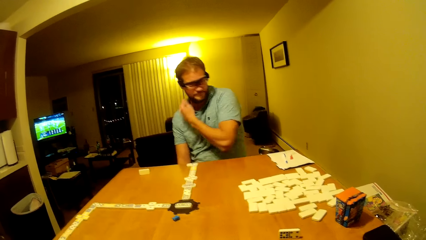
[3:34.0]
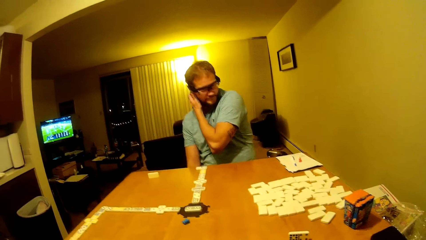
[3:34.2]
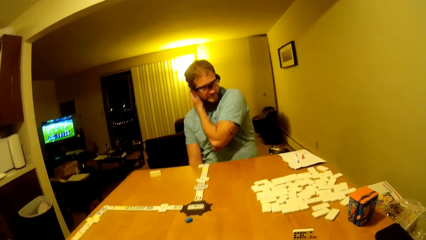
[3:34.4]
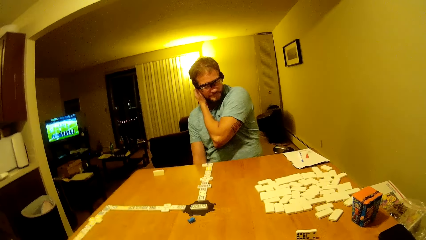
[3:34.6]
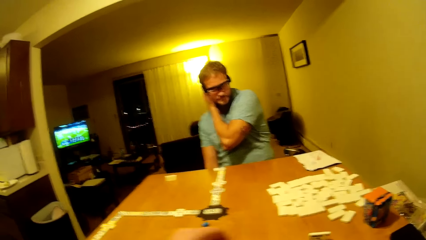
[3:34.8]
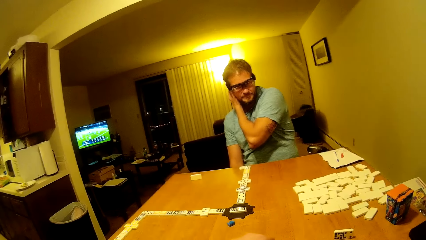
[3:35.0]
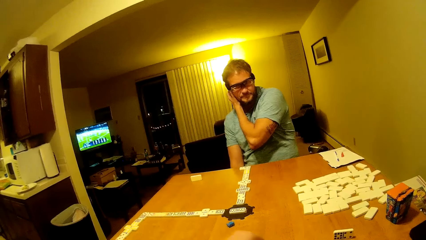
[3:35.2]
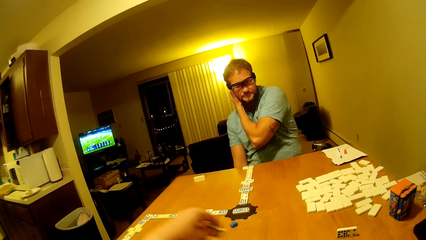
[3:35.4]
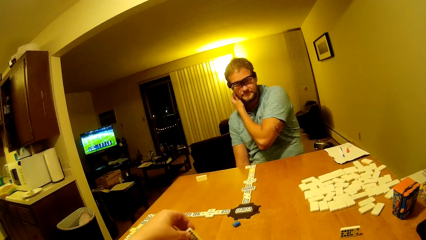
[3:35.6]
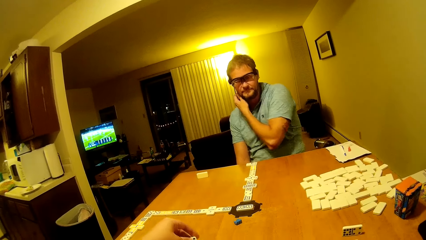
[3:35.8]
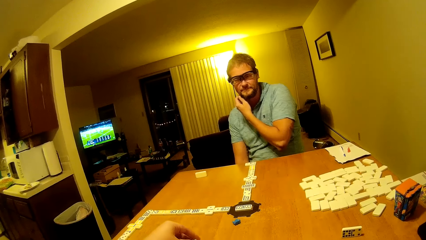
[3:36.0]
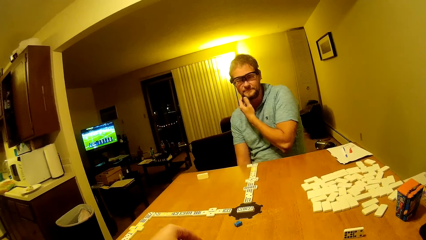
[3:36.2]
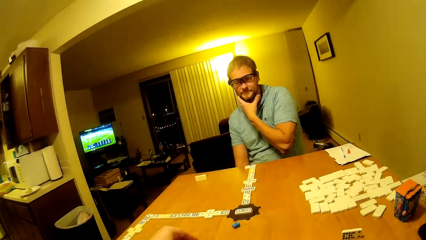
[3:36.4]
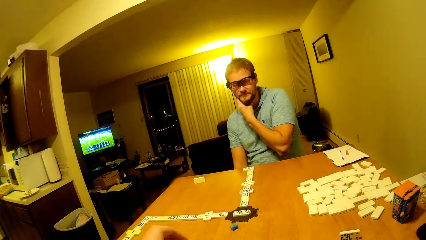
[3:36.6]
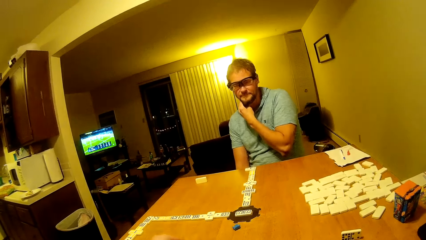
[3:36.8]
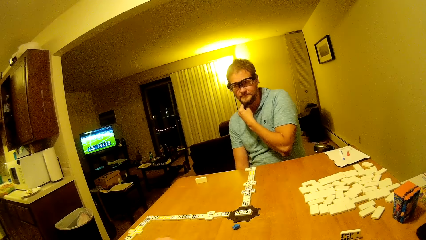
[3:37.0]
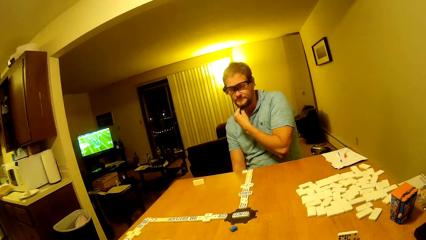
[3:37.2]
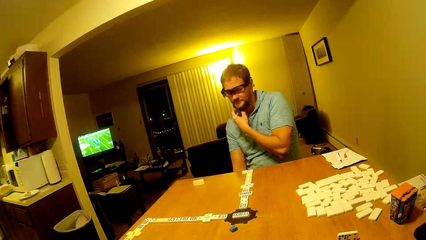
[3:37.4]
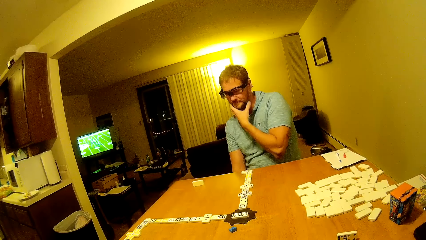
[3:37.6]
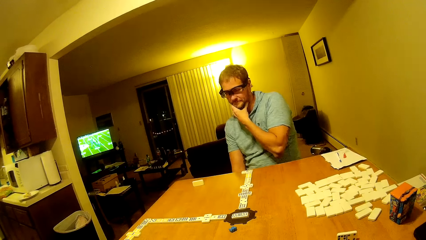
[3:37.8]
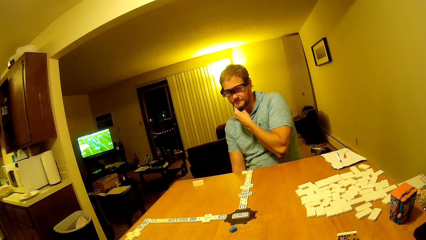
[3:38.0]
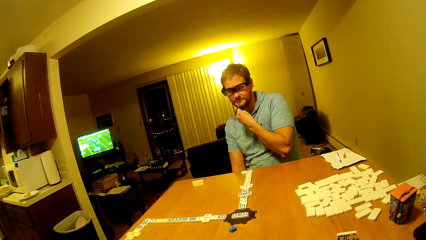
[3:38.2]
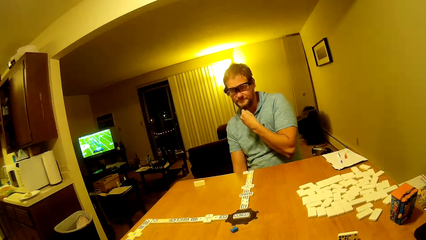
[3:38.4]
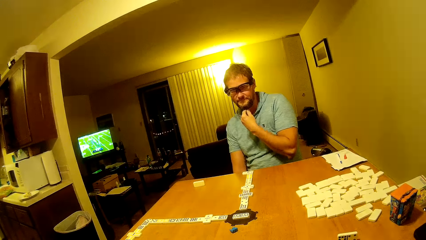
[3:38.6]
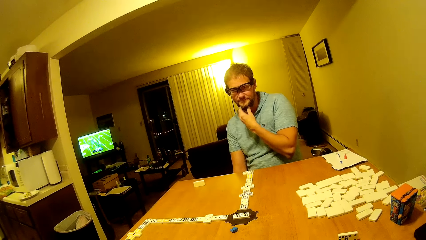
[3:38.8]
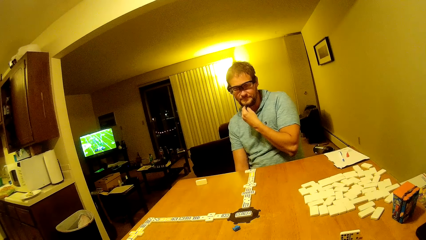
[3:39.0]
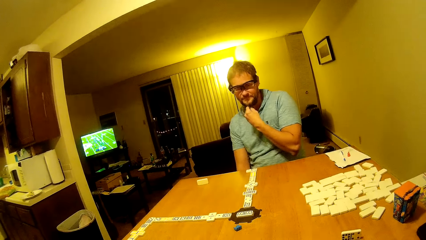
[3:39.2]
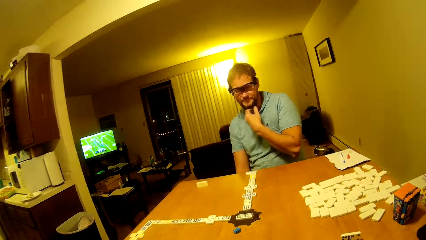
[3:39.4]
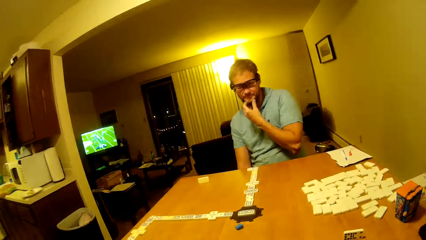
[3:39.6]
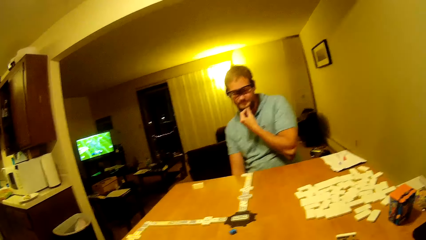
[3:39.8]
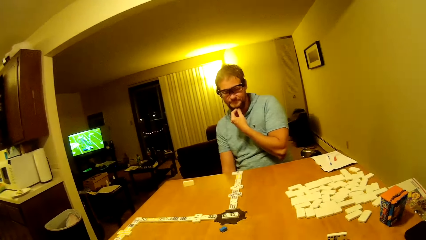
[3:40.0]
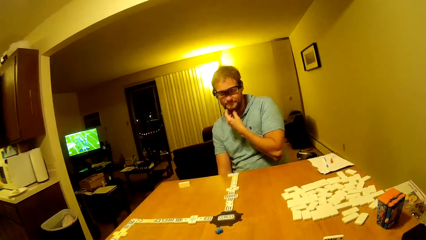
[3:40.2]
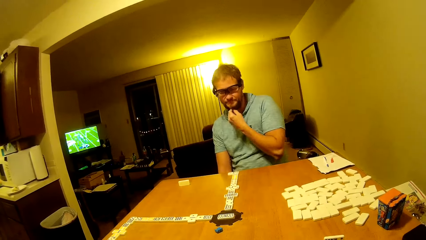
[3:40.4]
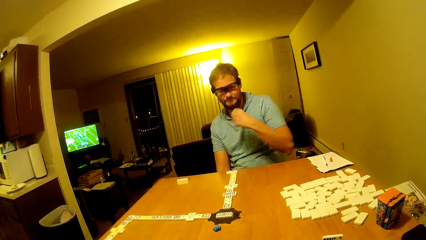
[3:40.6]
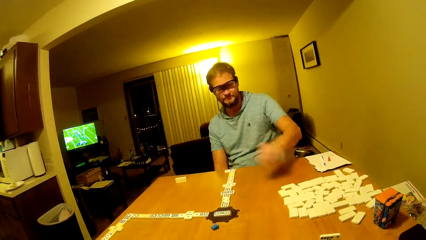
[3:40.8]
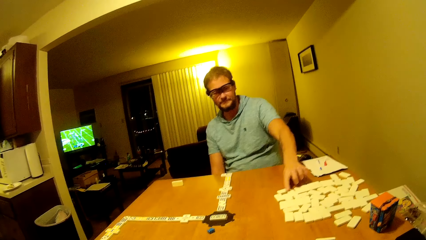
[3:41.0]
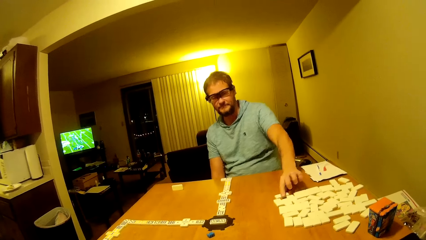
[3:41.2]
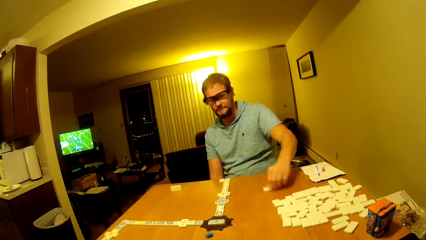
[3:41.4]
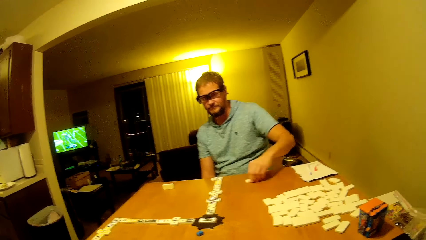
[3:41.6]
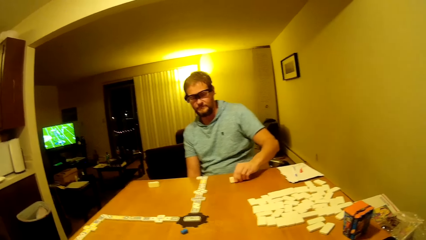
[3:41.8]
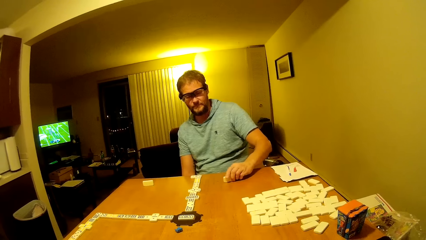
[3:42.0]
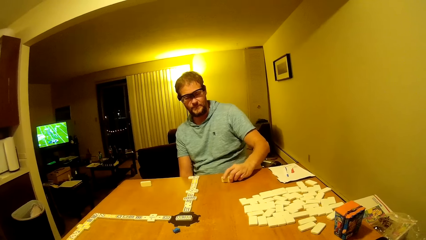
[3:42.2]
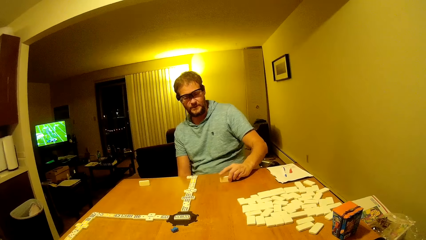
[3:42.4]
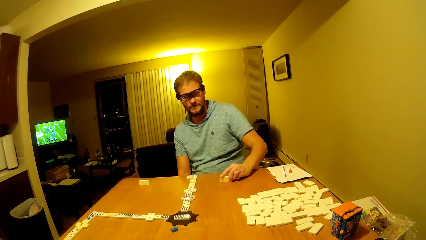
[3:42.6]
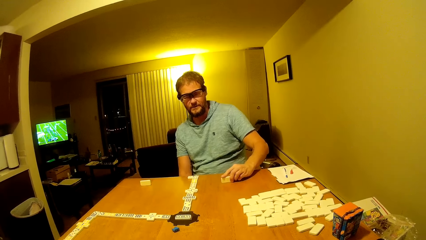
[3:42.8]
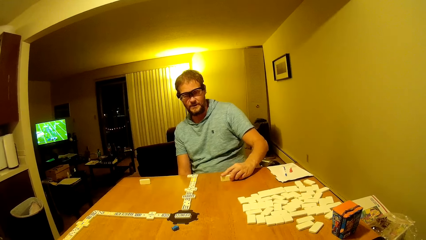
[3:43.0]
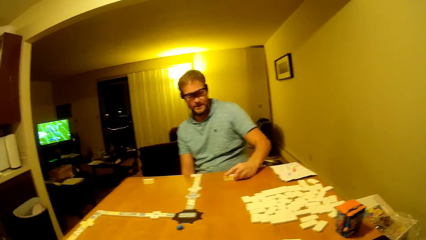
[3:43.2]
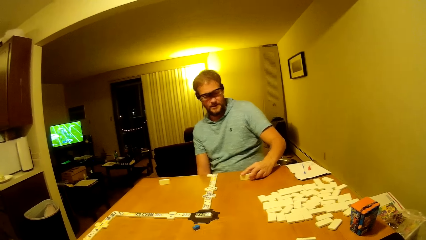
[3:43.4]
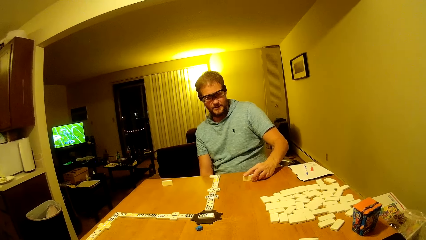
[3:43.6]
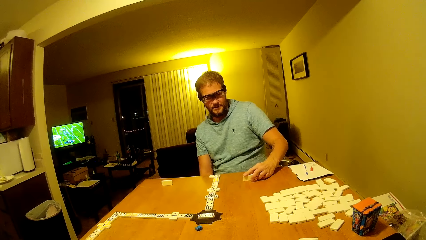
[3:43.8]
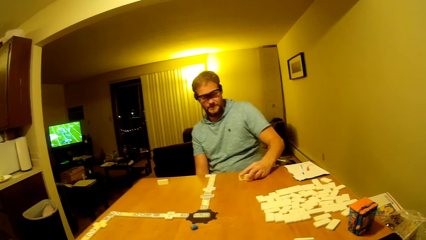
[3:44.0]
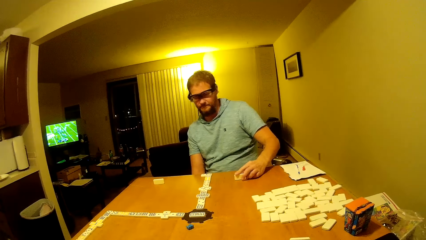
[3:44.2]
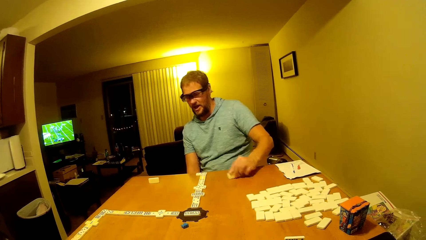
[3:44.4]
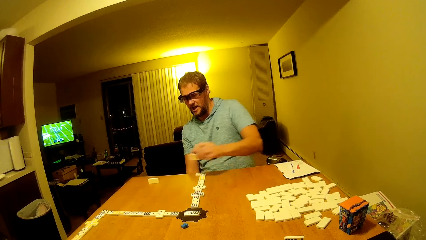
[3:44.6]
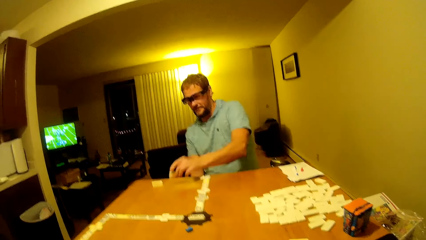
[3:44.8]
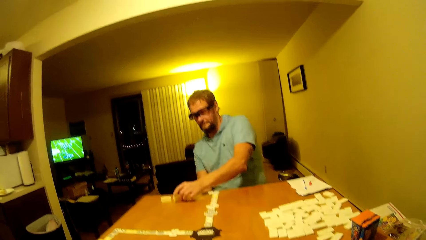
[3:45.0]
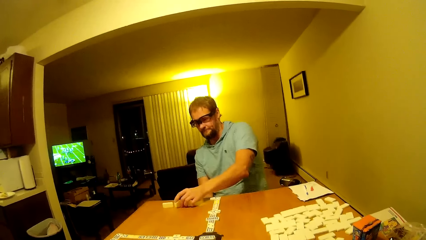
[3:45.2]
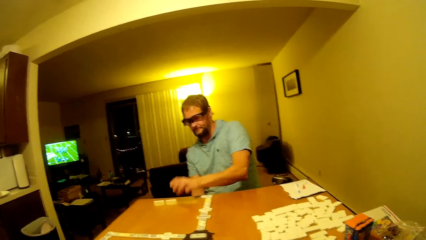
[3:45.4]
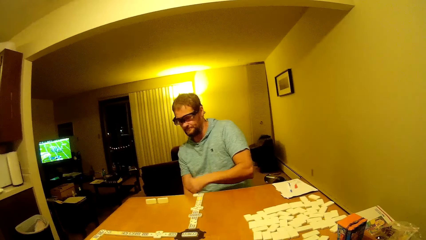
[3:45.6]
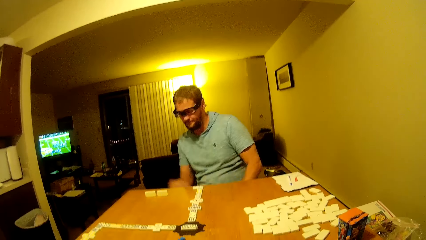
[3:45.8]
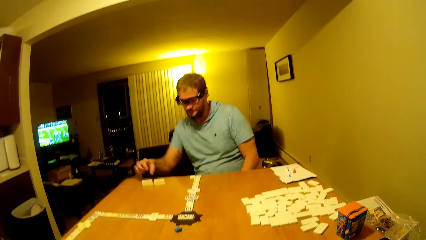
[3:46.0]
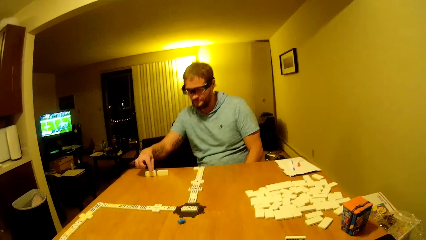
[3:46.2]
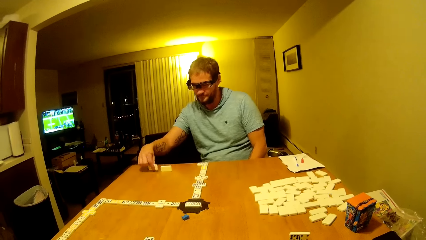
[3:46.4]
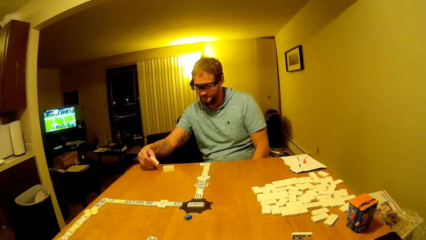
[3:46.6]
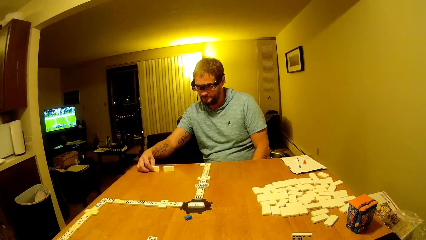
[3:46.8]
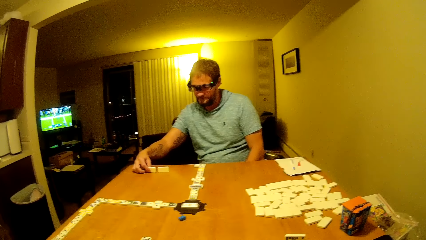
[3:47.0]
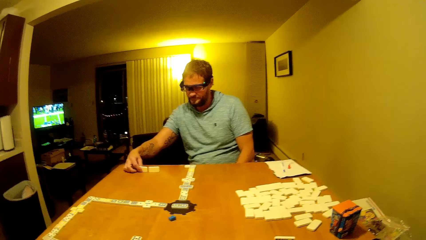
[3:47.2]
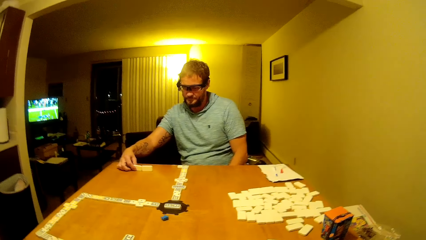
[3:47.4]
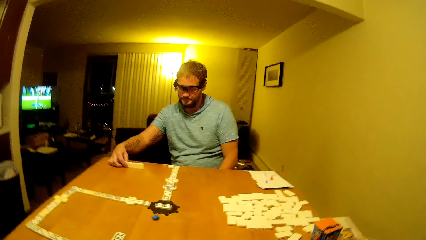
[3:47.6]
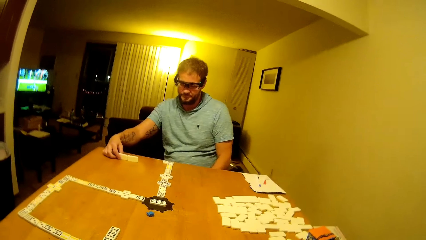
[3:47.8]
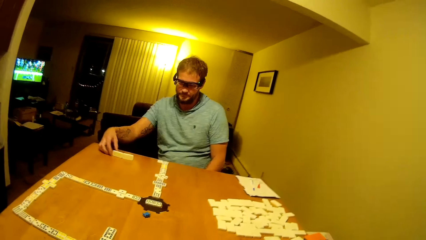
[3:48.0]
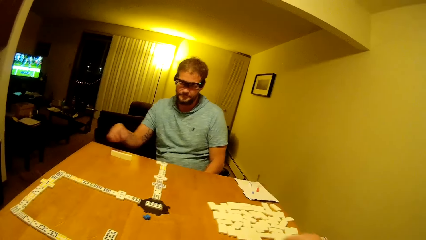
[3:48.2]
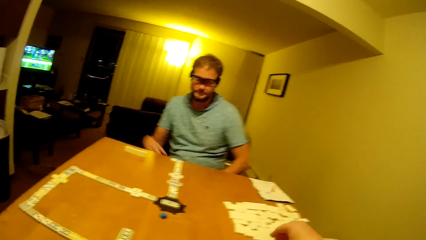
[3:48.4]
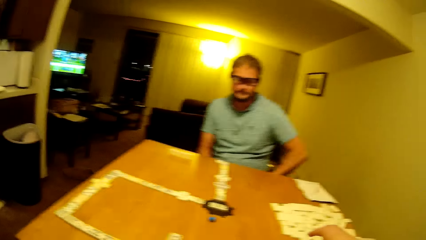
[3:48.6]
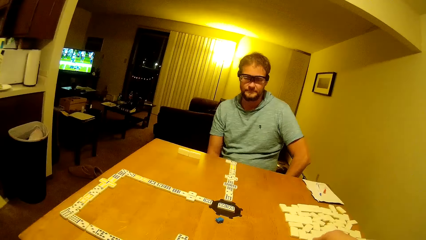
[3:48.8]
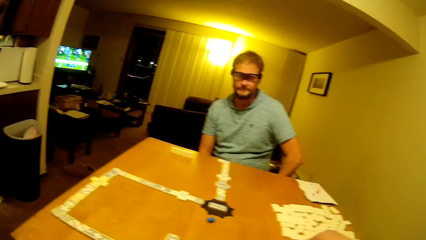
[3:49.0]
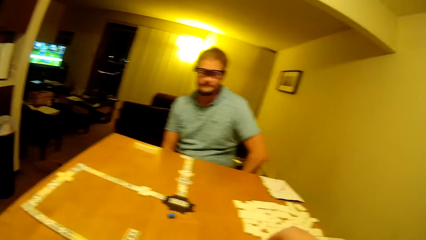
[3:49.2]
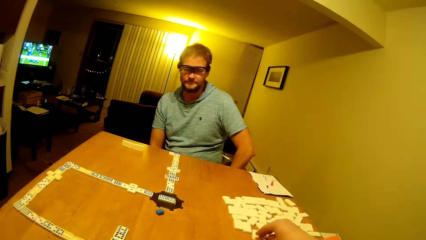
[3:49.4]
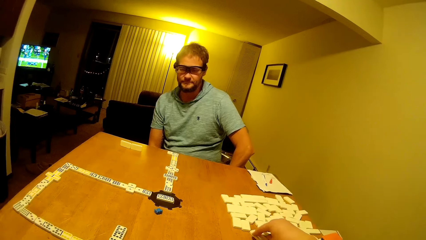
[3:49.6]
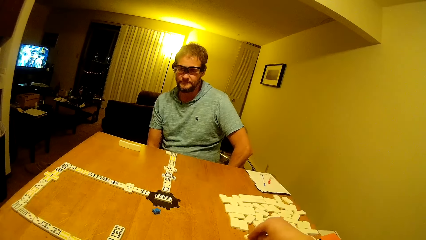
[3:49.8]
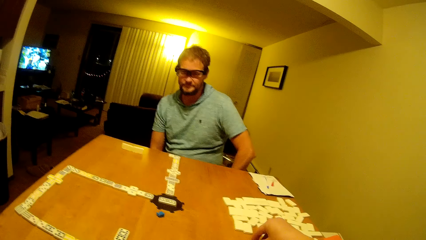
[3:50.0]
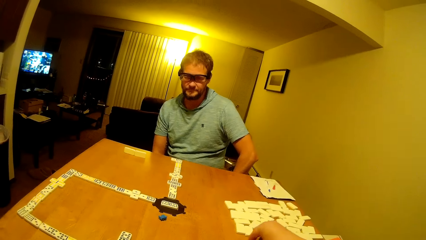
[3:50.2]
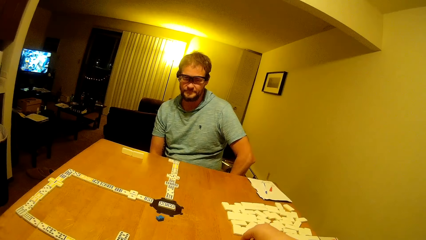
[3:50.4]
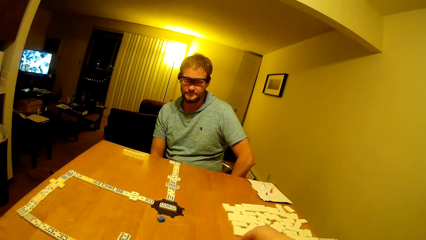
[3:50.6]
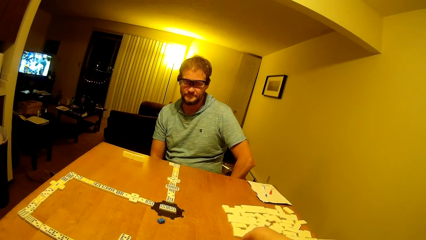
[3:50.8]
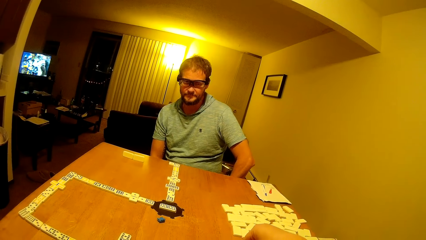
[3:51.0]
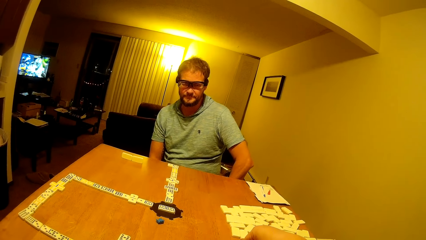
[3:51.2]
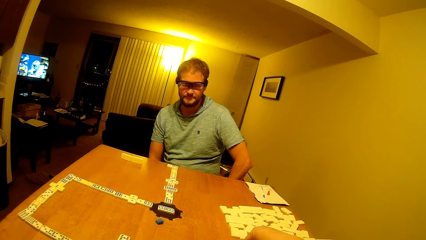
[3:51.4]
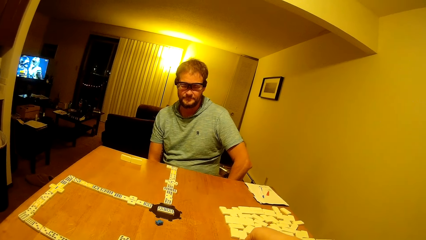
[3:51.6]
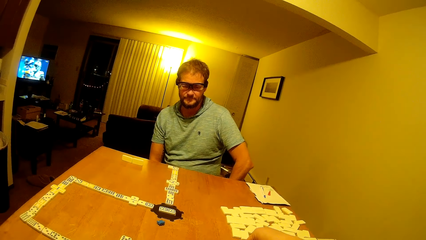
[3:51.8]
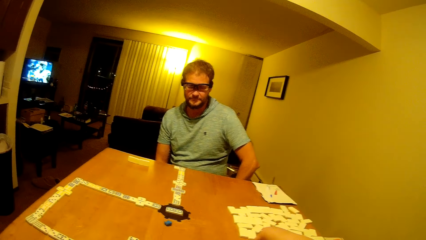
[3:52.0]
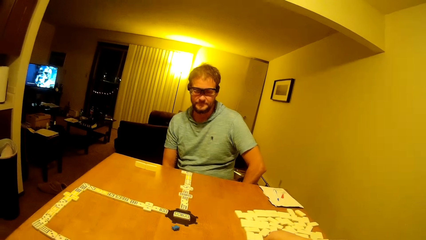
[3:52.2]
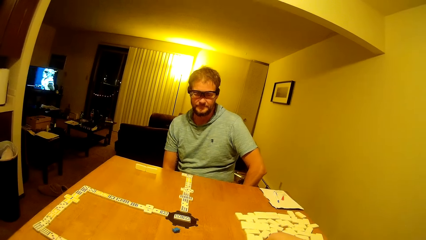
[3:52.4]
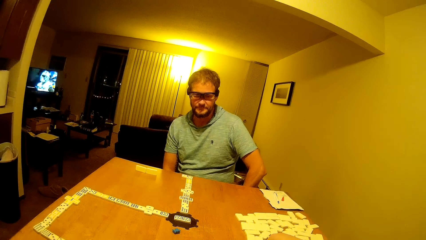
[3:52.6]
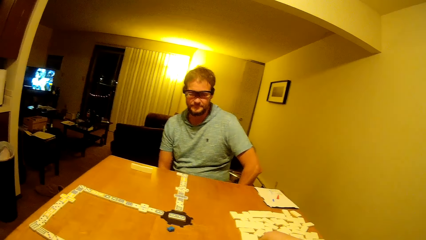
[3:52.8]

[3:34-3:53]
A man touches the ear. The camera wearer moves the tile or dice on the table. The man touches his chin and rubs his beard. The man moves the tile on the table. The man moves the dice. The camera wearer and the man stare at the tiles on the table. The camera wearer and the man move the tiles on the table.
